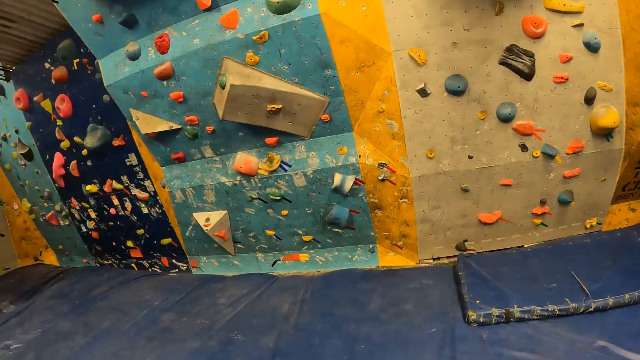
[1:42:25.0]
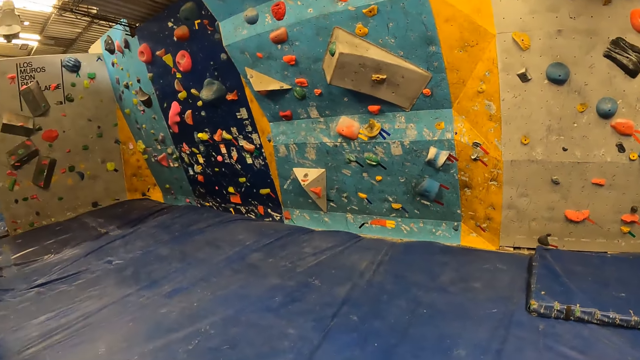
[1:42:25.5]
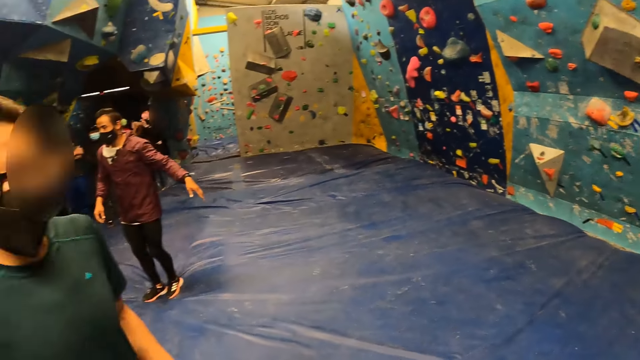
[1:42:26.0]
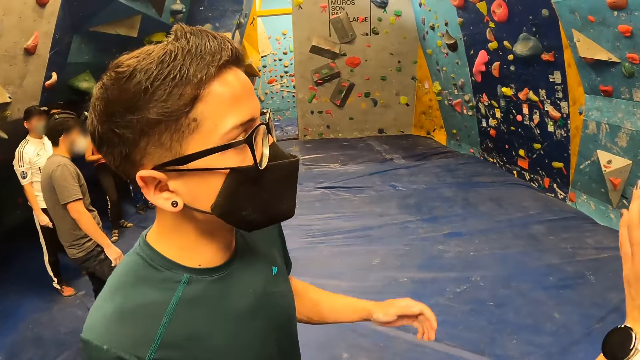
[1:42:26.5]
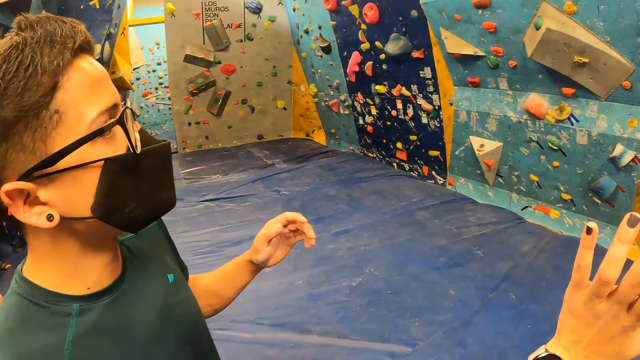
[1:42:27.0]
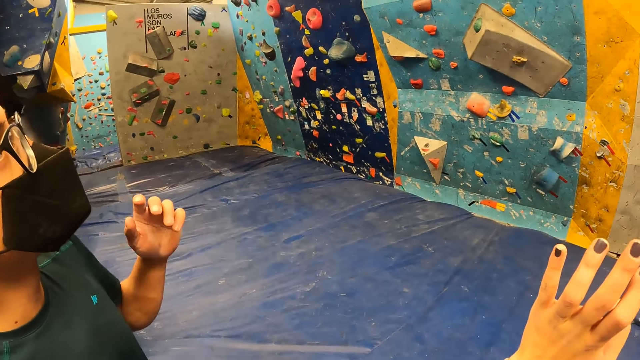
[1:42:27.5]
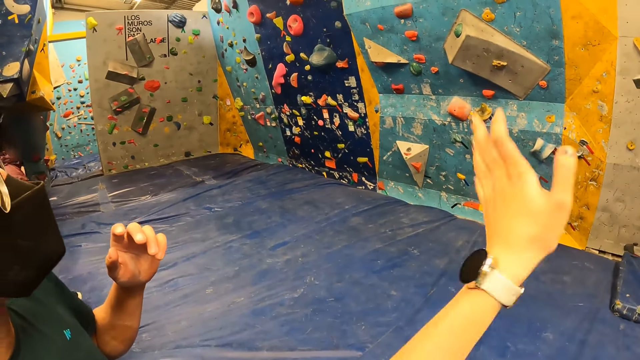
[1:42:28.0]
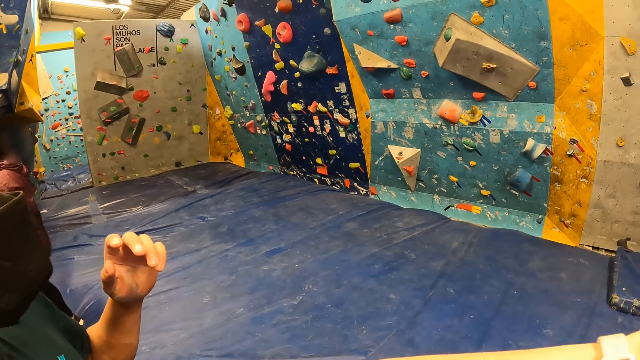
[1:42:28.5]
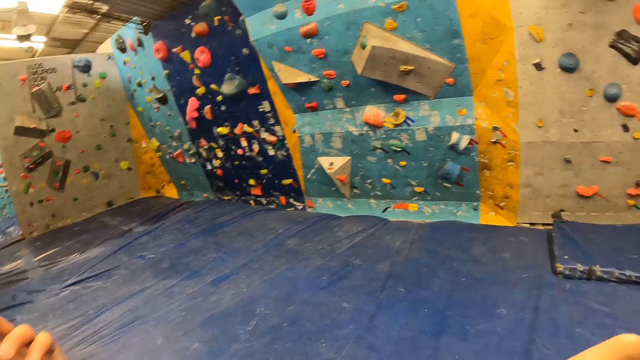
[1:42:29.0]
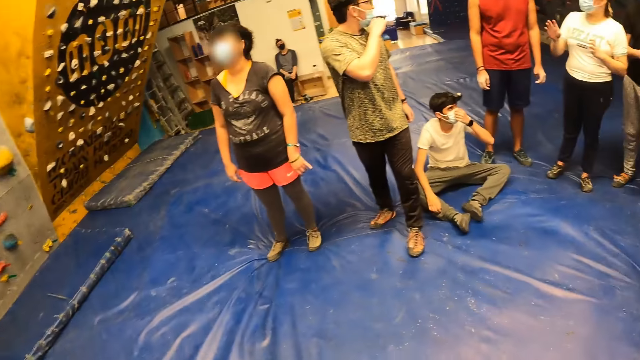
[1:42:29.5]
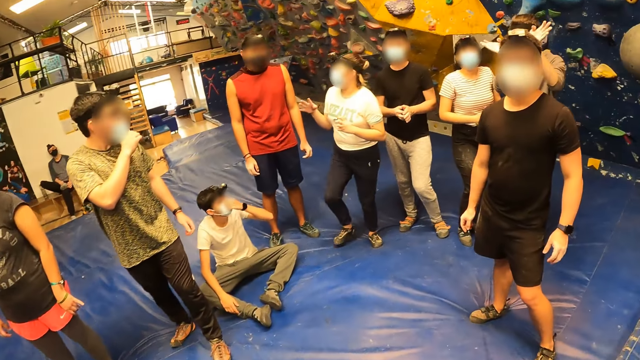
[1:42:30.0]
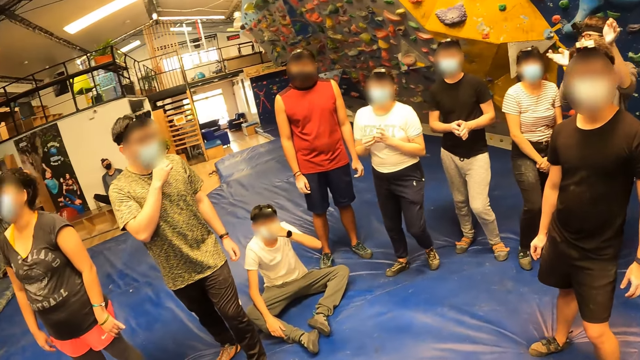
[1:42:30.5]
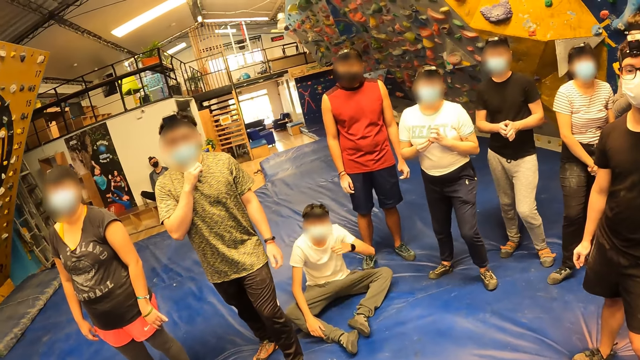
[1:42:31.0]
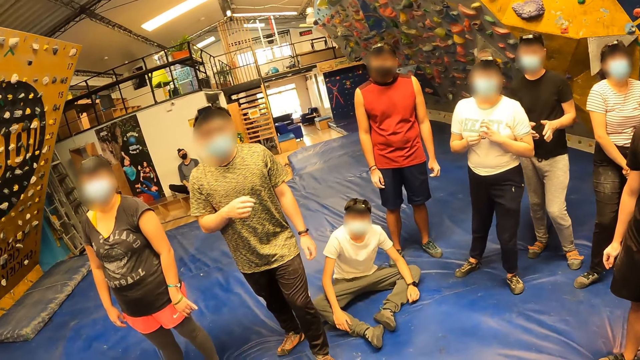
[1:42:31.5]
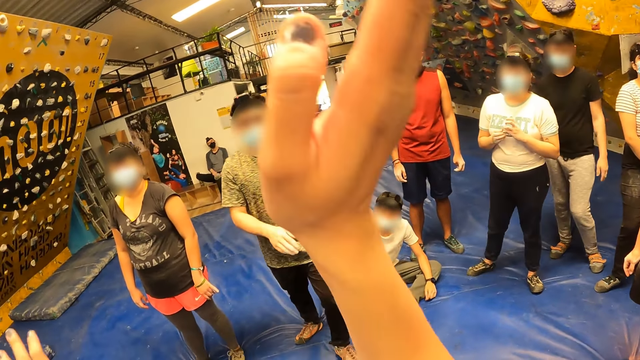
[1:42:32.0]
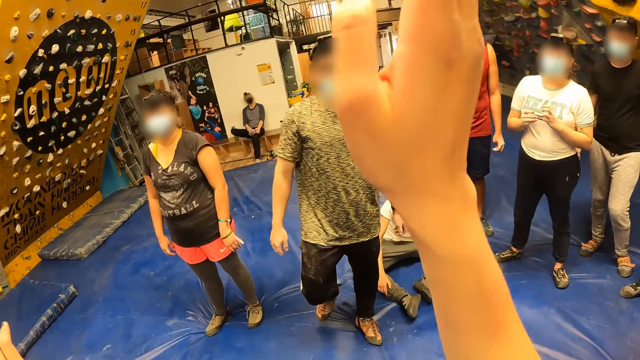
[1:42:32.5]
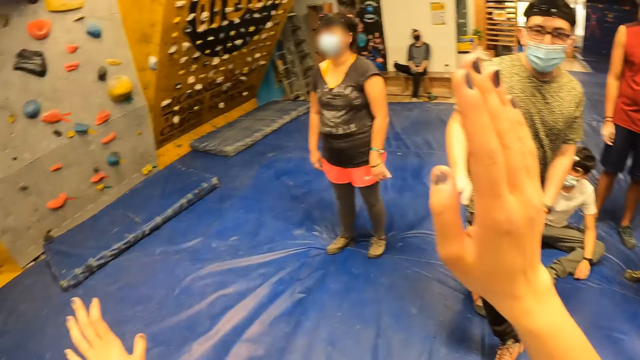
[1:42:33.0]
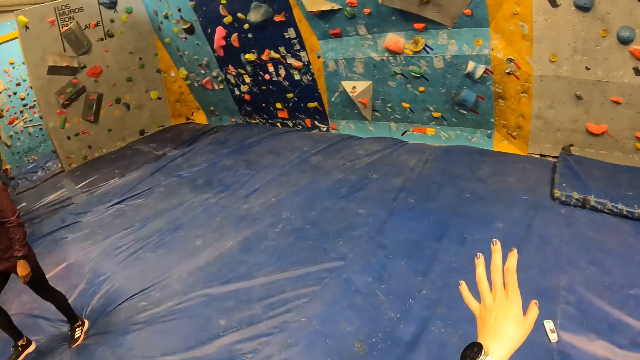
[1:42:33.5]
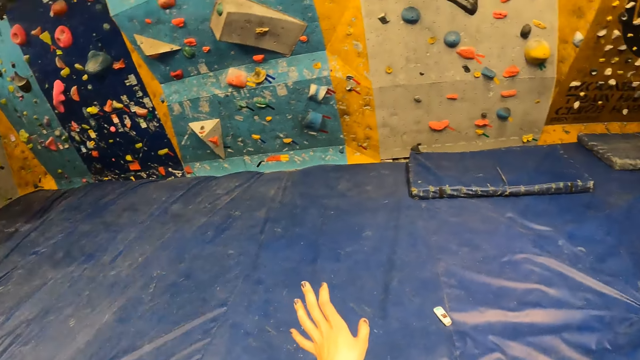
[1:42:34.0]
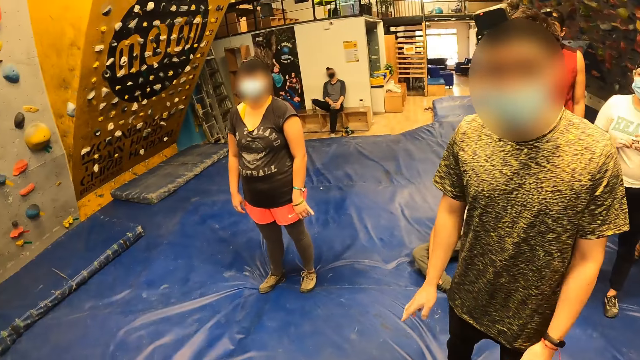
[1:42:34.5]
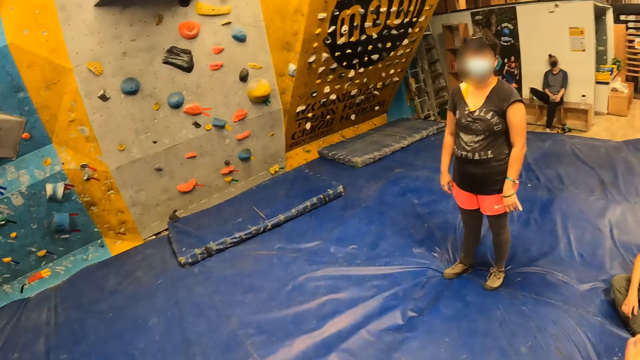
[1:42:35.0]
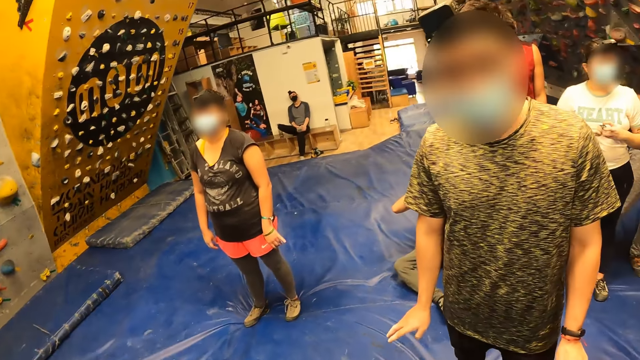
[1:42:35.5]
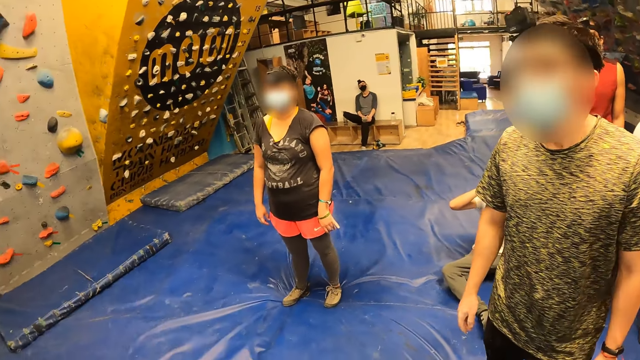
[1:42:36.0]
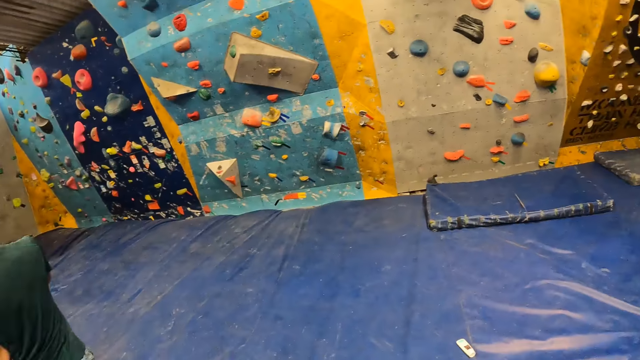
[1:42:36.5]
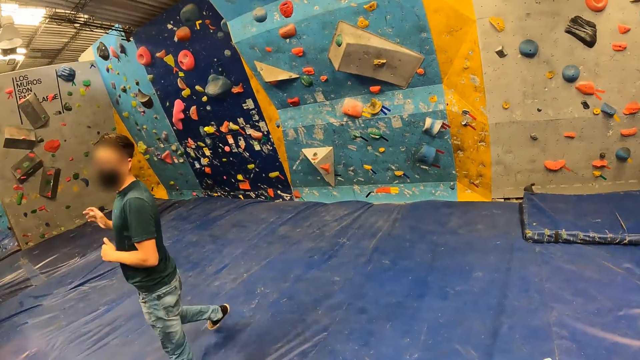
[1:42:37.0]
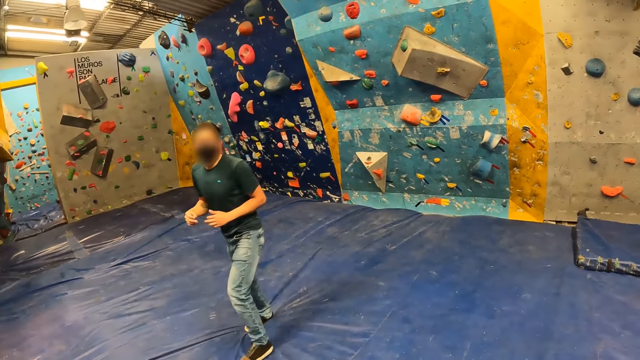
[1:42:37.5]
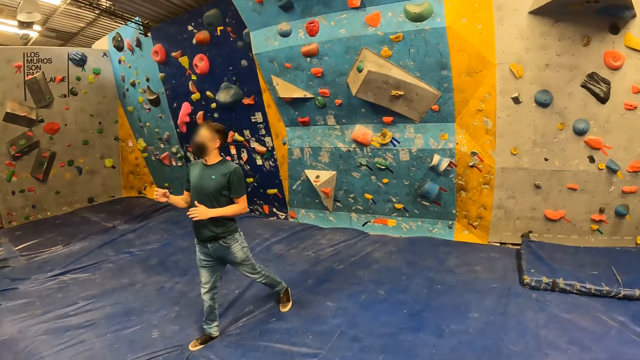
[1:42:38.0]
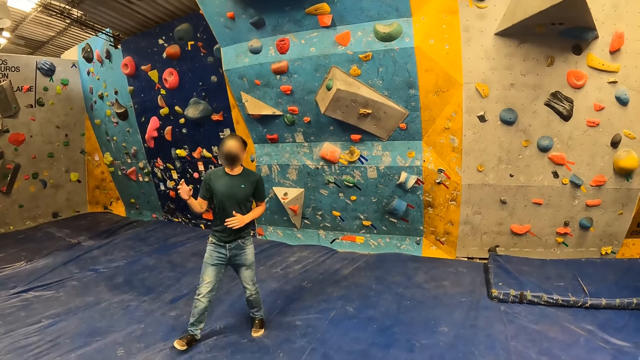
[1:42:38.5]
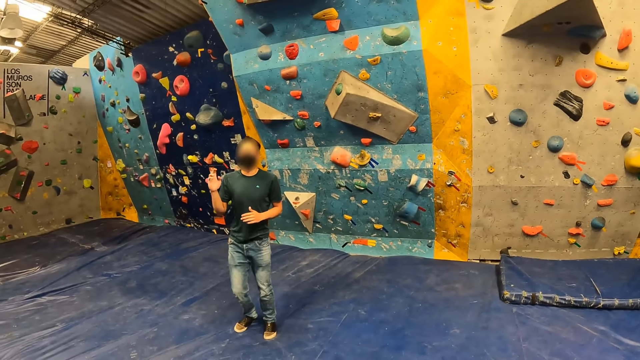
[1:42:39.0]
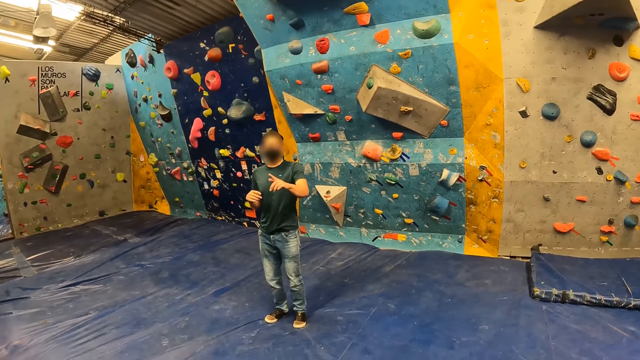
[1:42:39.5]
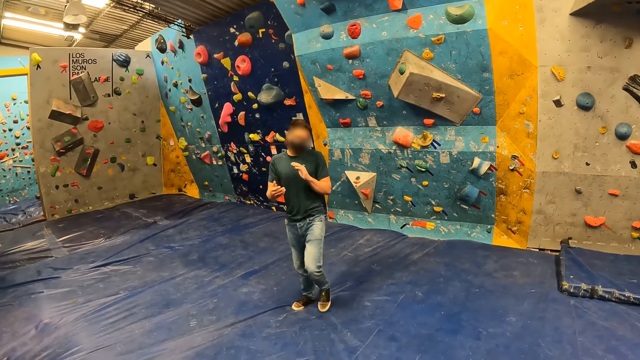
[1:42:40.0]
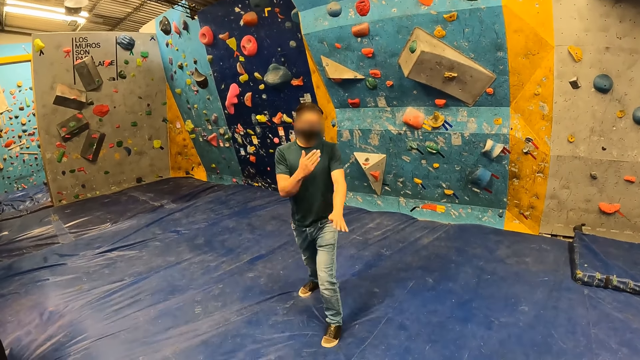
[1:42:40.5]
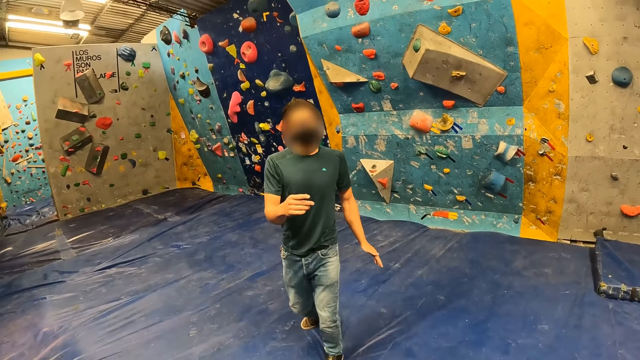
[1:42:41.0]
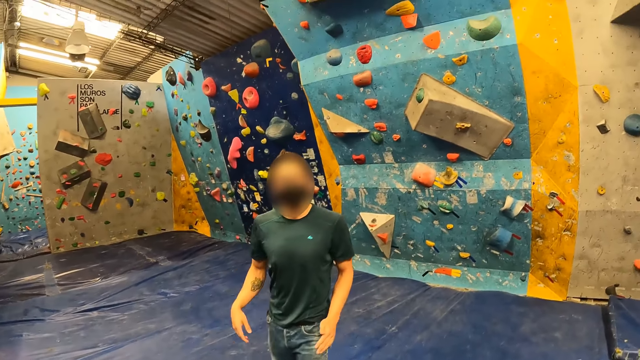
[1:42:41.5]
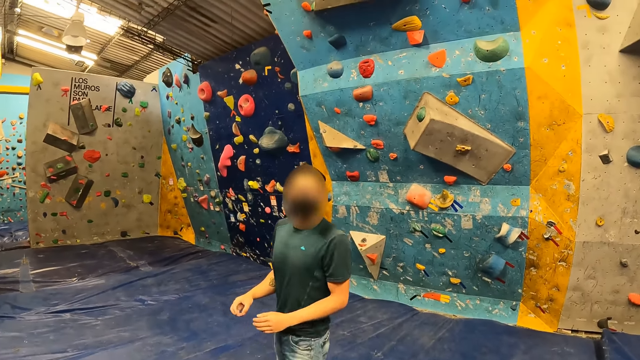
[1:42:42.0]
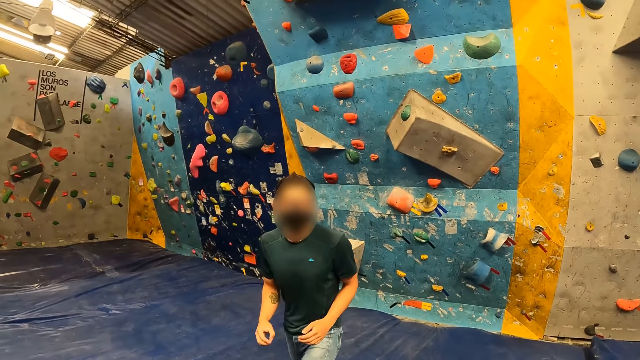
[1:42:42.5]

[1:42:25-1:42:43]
The camera wearer interacts with the man. Another man adjusts a facemask on his face with his right hand. A third man adjusts the facemask on his face with his left hand. The camera wearer is pointing at a wall. They interact with the second man. They are talking to a person. They interact with the first man.

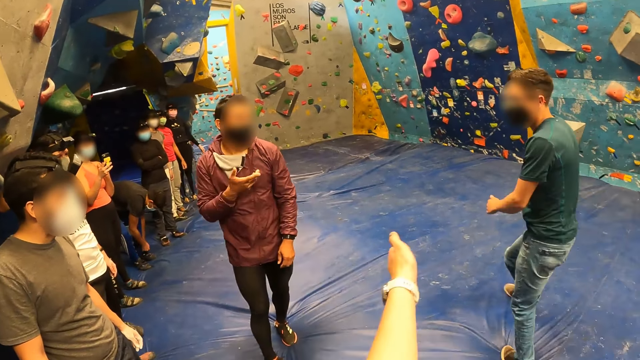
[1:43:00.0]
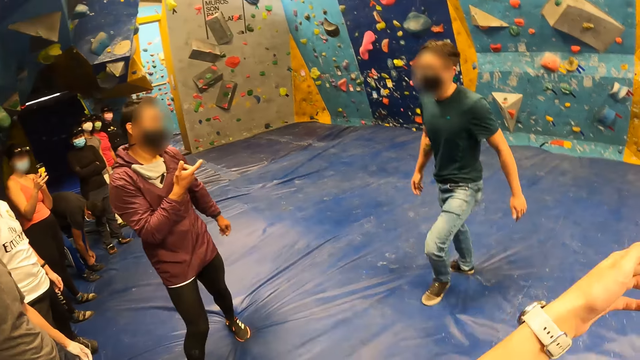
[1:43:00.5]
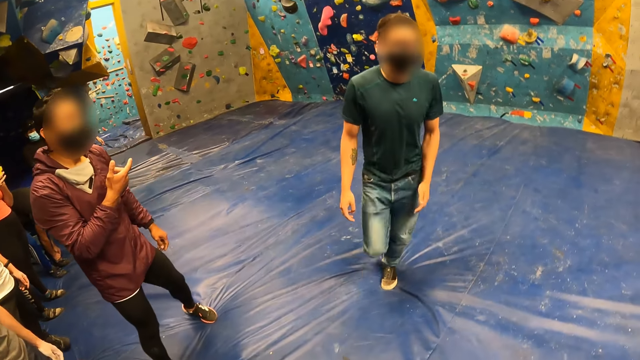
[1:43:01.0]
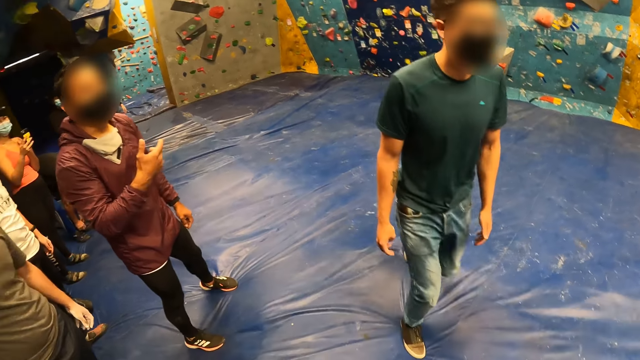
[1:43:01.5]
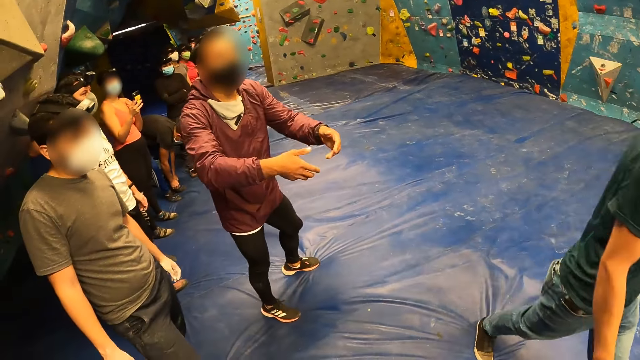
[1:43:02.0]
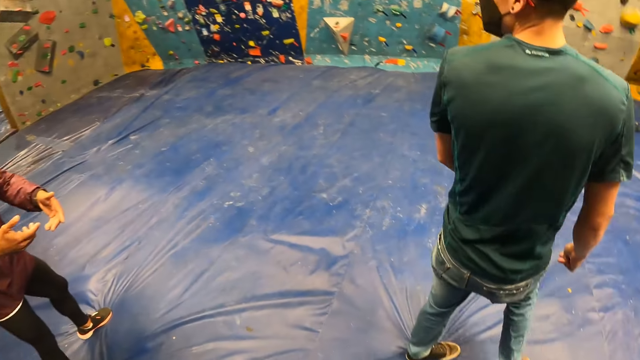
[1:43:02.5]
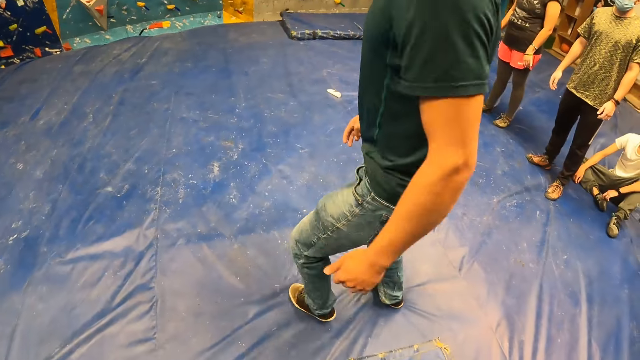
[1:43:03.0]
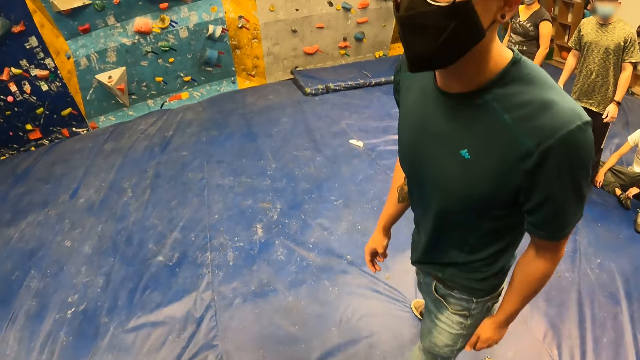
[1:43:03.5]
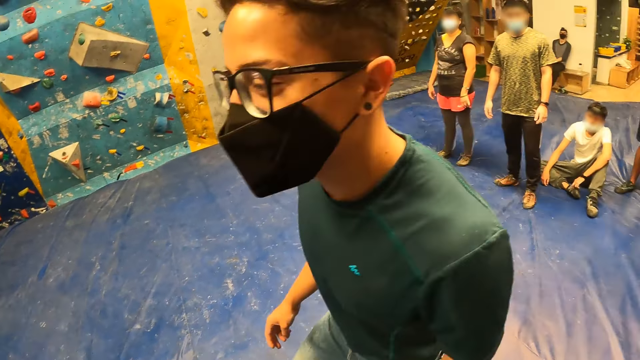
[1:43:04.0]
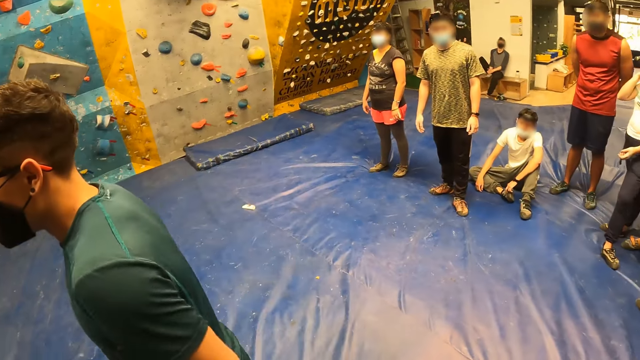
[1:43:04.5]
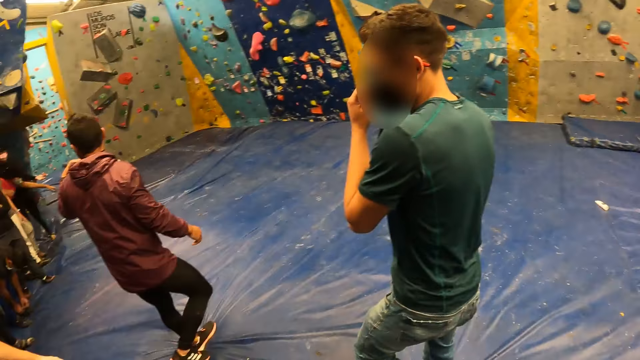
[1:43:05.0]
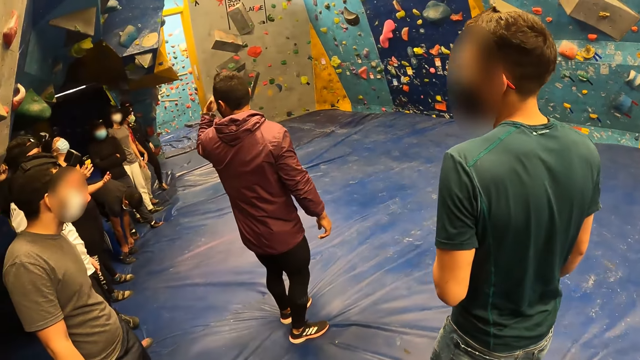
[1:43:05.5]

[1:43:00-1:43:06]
The camera wearer is pointing at a person who is moving around. The man adjusts the facemask on his face with his left hand.
